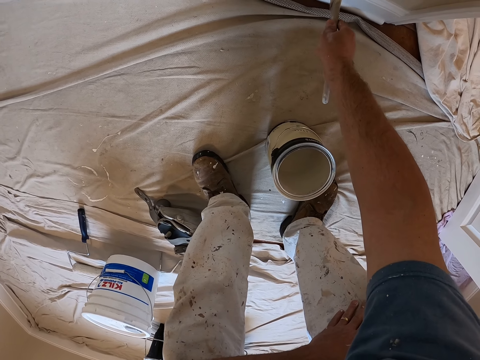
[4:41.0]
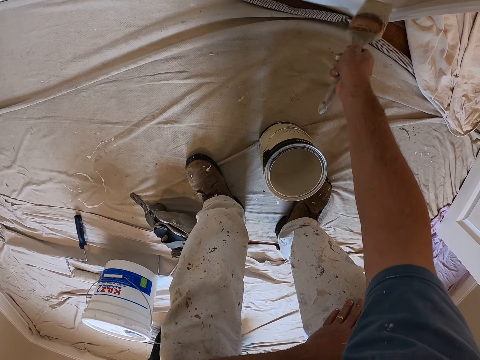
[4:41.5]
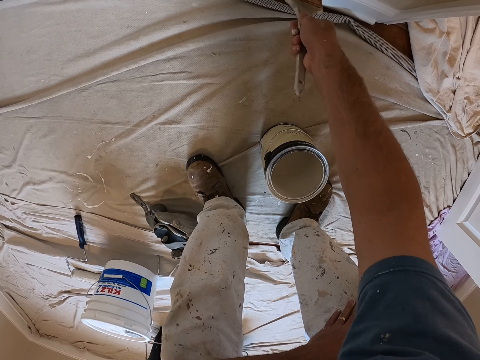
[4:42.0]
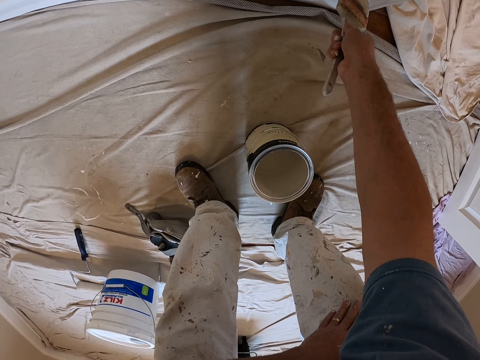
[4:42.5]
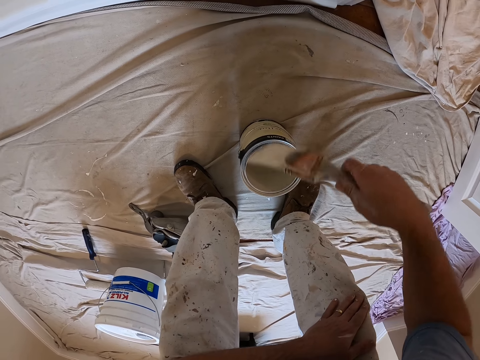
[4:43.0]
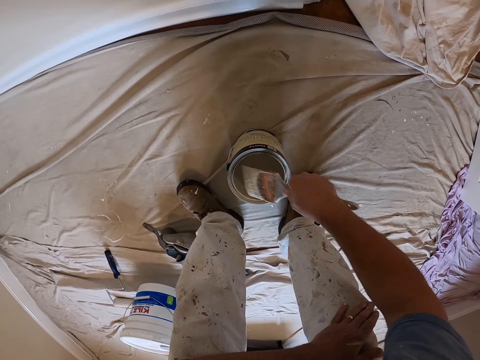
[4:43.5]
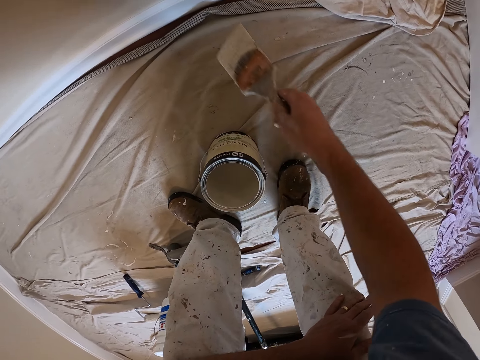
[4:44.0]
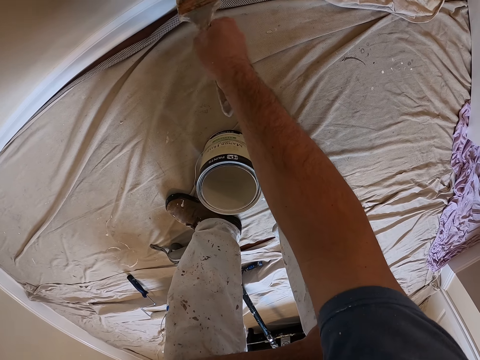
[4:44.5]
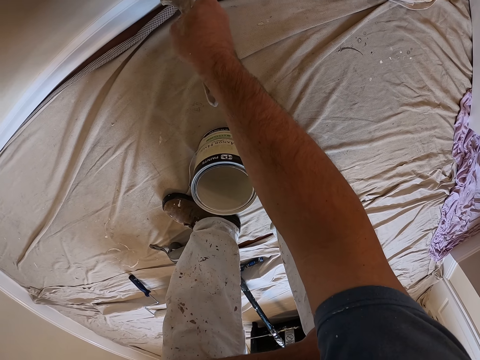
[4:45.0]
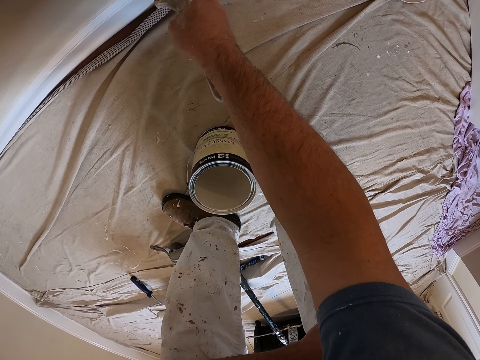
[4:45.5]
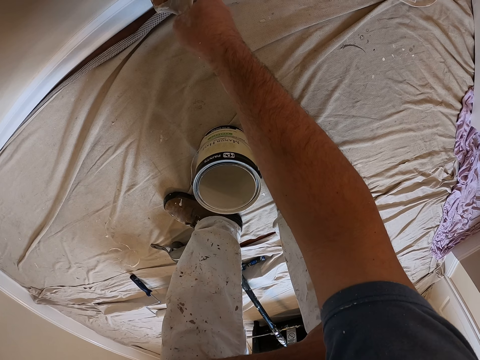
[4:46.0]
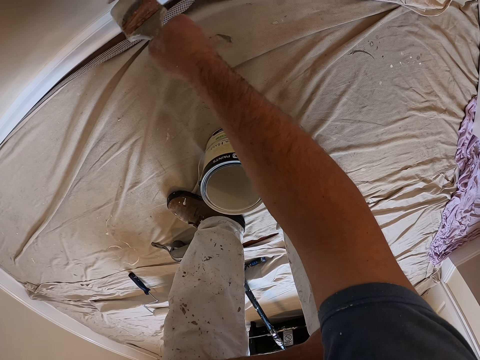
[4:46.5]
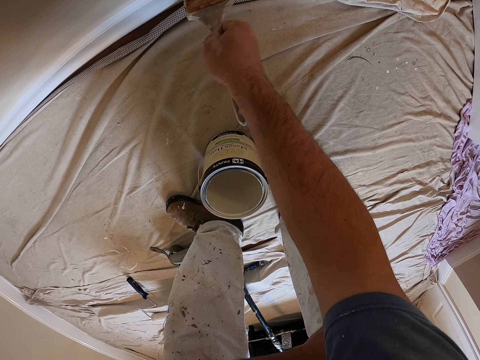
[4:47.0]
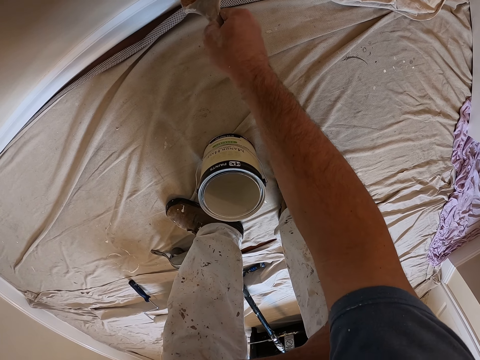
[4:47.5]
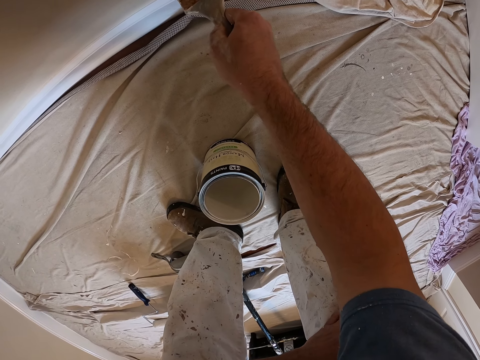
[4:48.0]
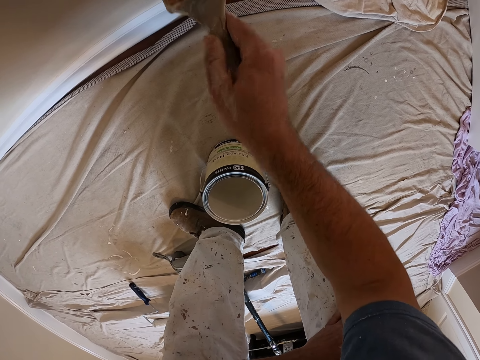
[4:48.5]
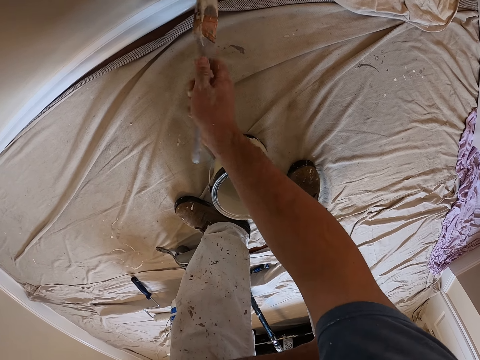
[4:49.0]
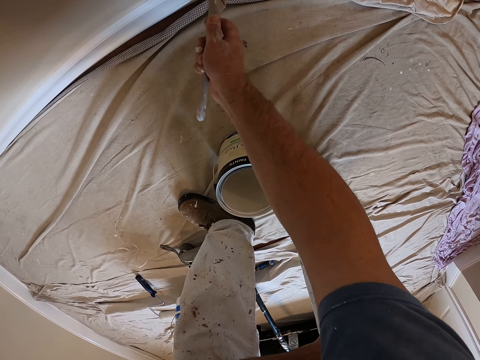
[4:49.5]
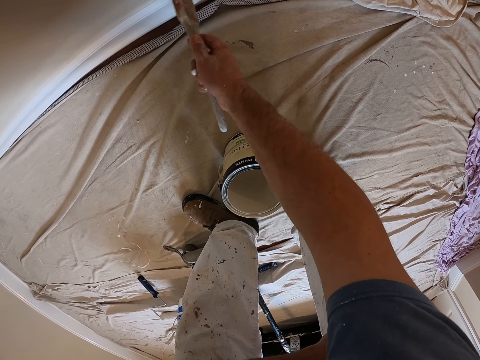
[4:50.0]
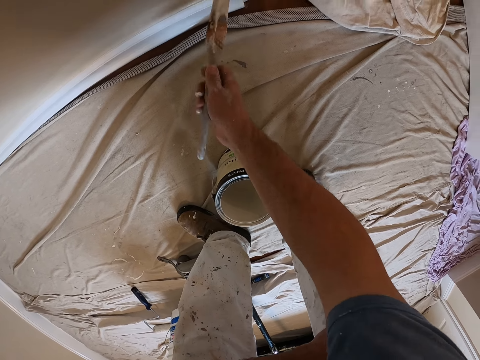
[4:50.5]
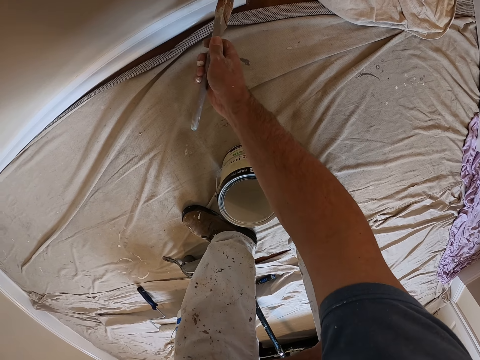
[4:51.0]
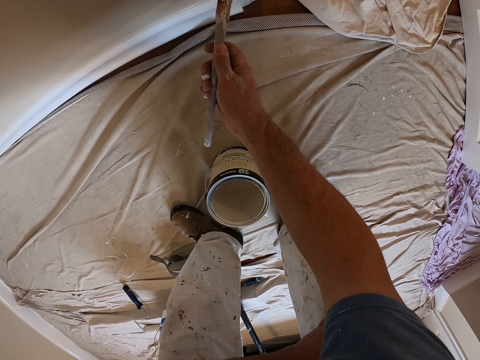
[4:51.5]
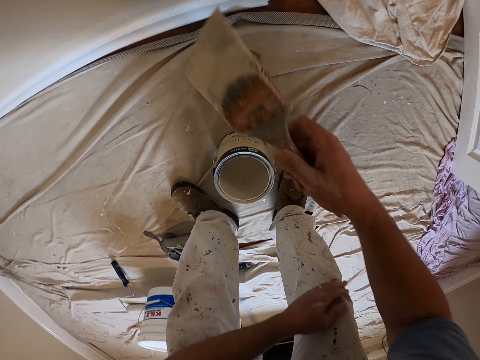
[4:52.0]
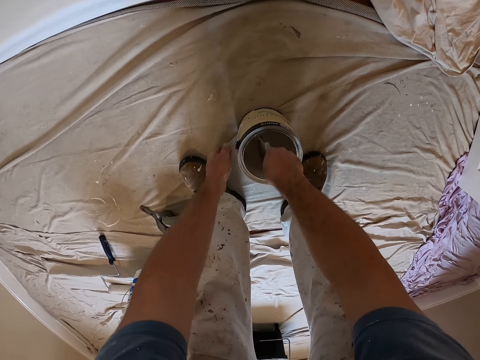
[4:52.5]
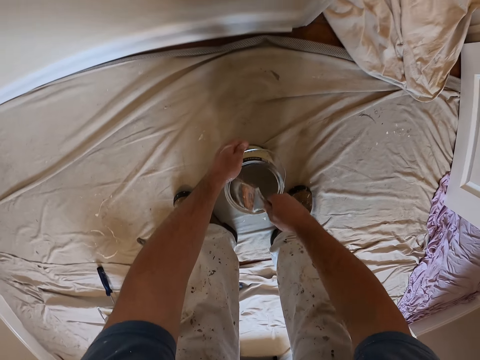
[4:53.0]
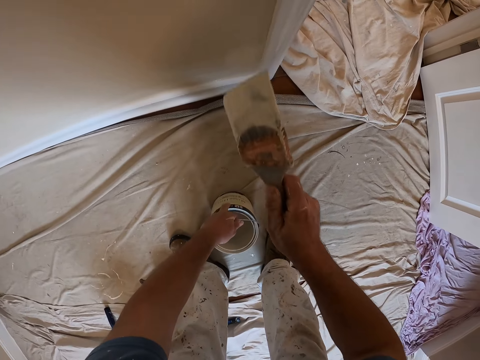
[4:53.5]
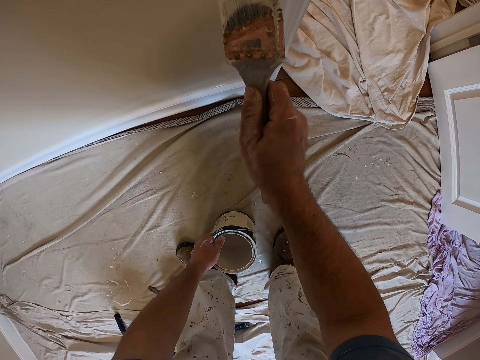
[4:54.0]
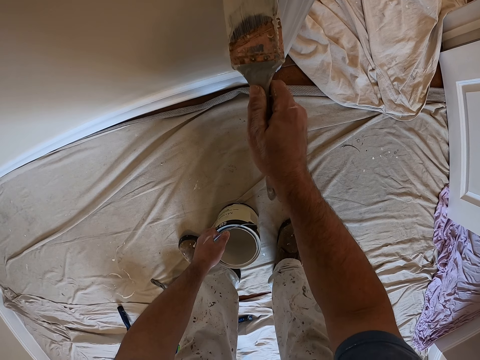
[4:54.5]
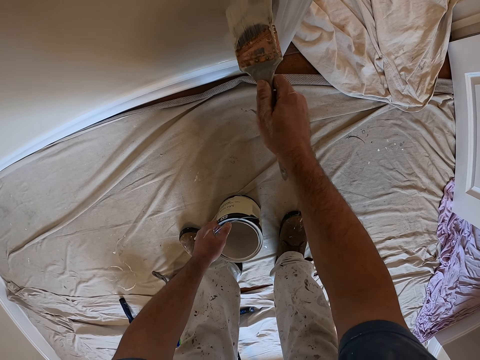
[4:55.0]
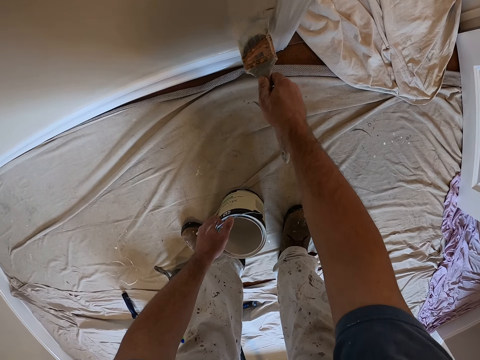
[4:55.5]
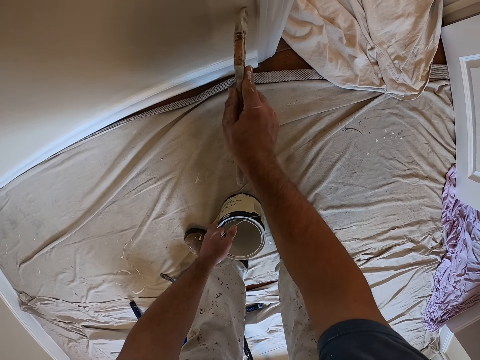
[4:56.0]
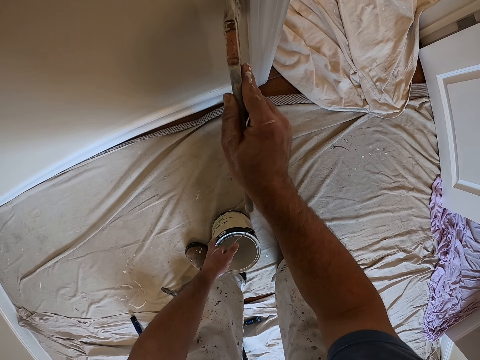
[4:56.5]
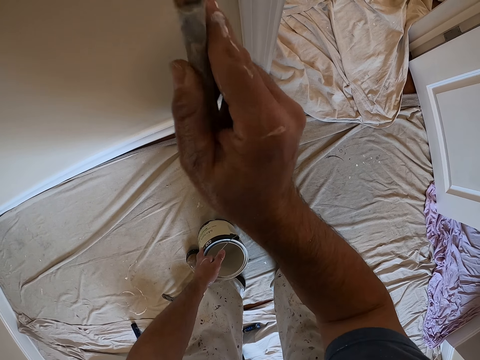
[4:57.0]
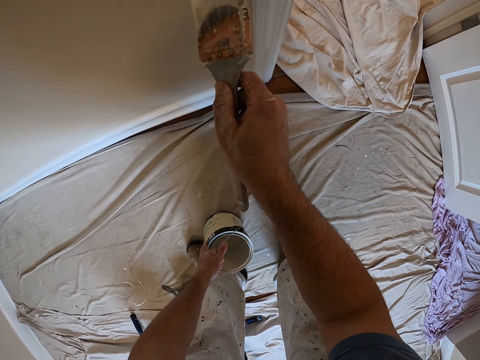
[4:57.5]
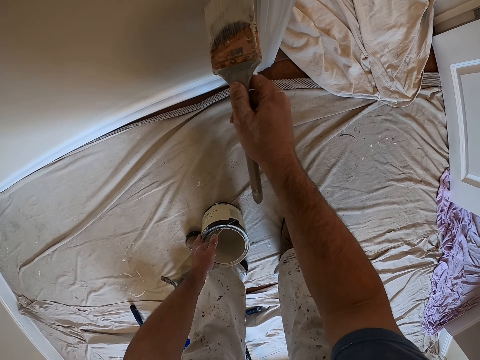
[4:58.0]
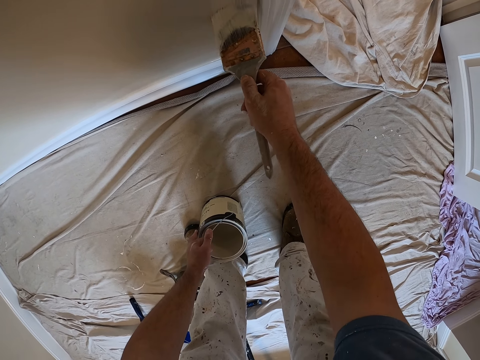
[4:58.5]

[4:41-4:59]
The camera wearer cleans the brush on the tip of the bucket. He scoops paint. He dips the brush into the paint bucket. He holds the handle of the bucket with his left hand. He paints the wall with the painting brush.

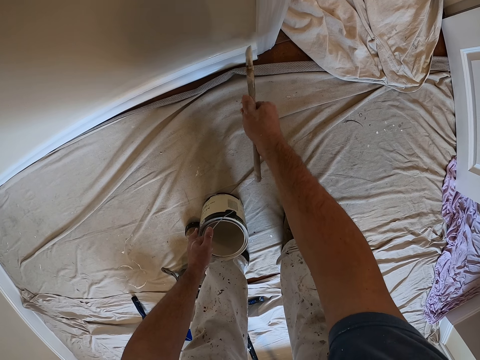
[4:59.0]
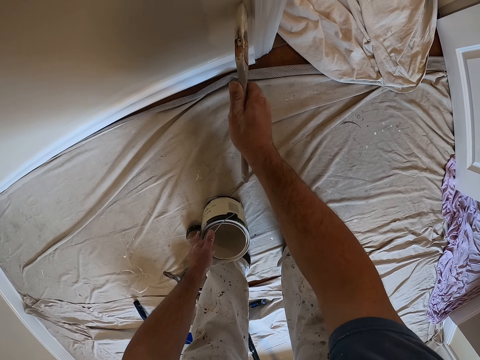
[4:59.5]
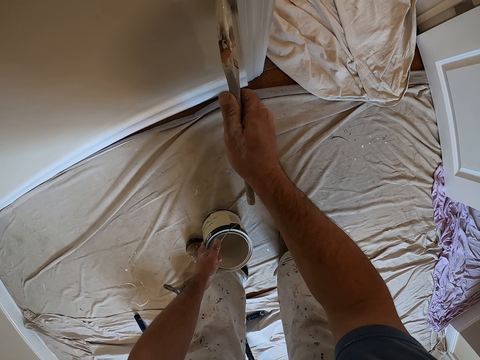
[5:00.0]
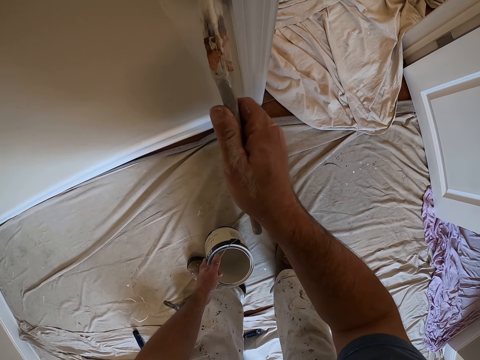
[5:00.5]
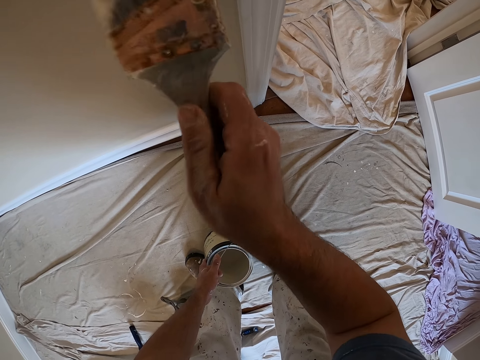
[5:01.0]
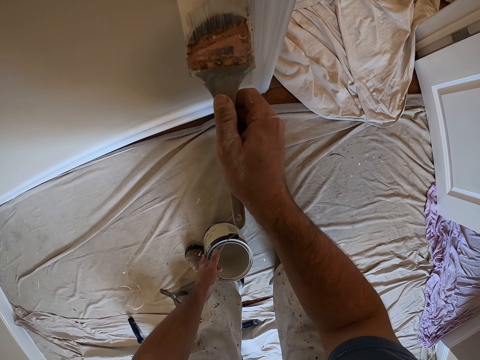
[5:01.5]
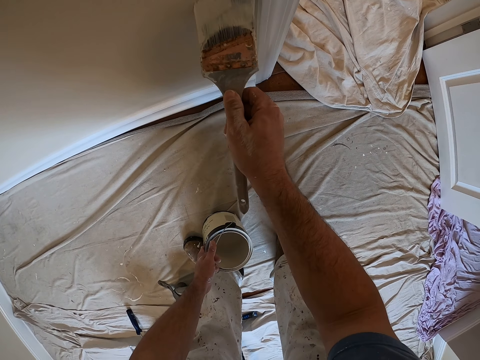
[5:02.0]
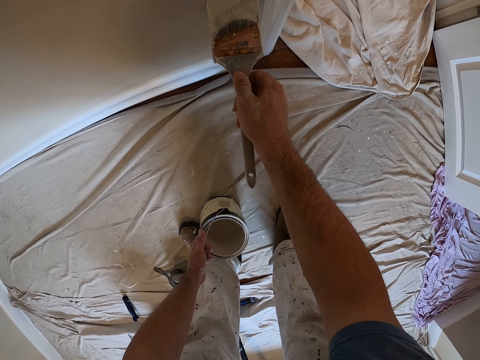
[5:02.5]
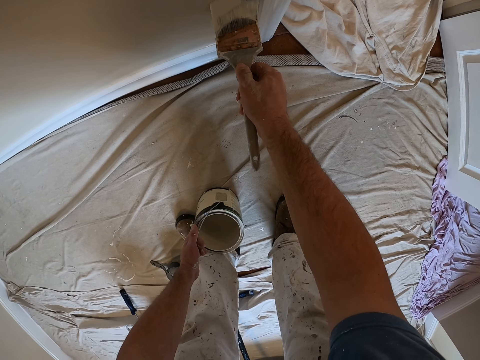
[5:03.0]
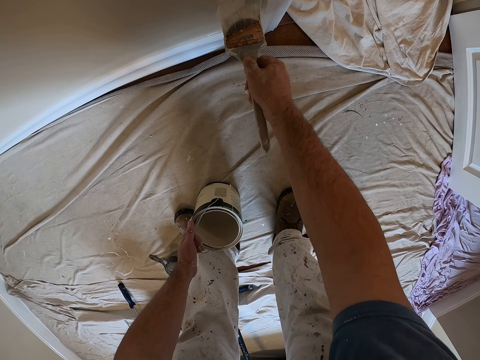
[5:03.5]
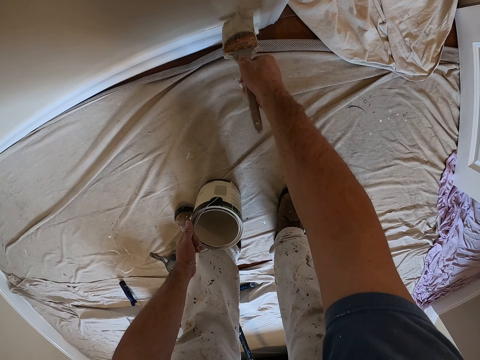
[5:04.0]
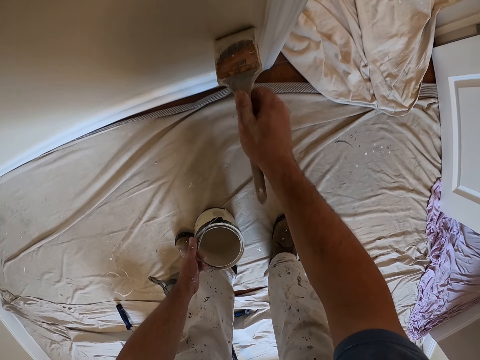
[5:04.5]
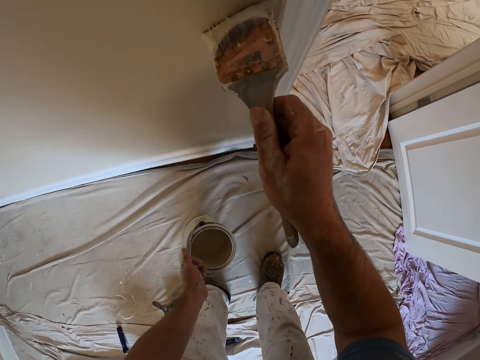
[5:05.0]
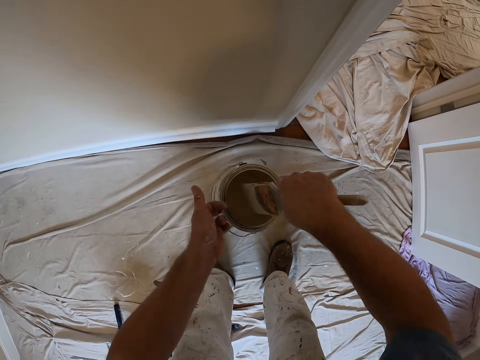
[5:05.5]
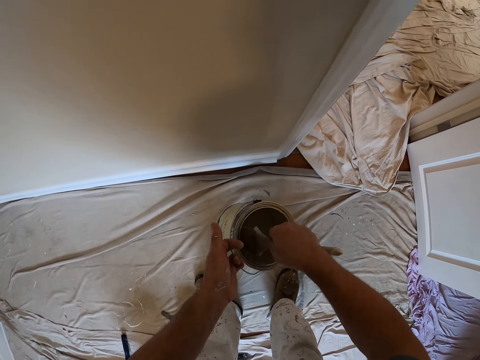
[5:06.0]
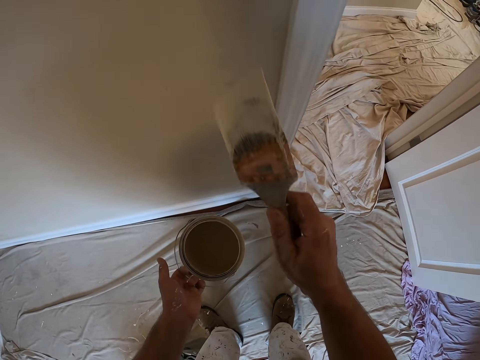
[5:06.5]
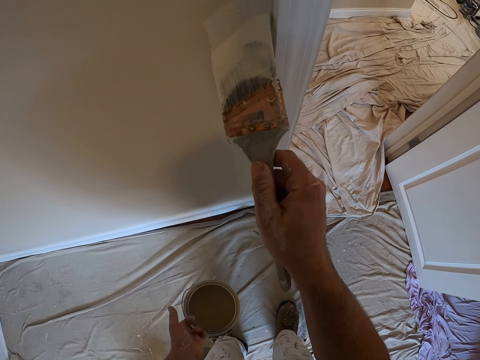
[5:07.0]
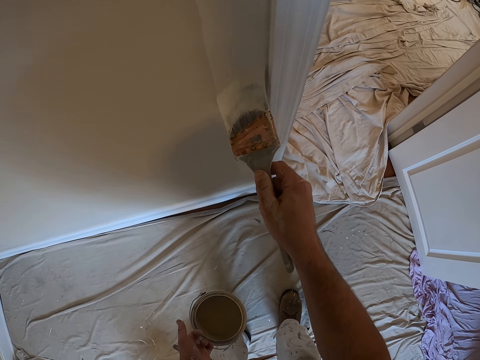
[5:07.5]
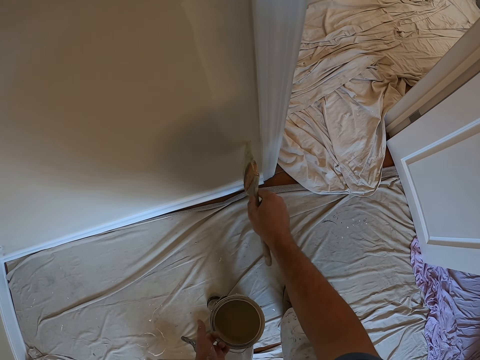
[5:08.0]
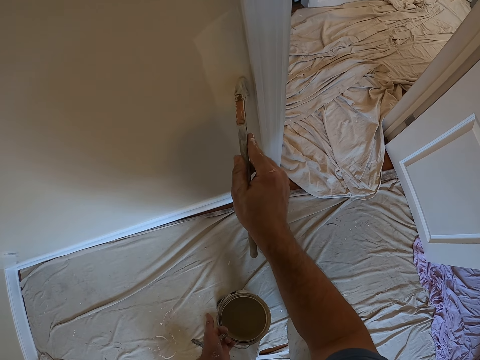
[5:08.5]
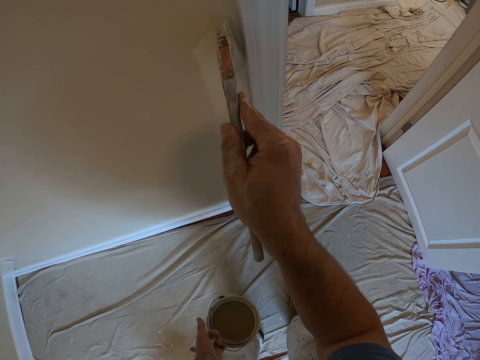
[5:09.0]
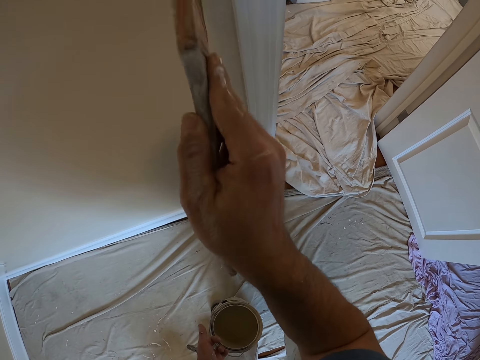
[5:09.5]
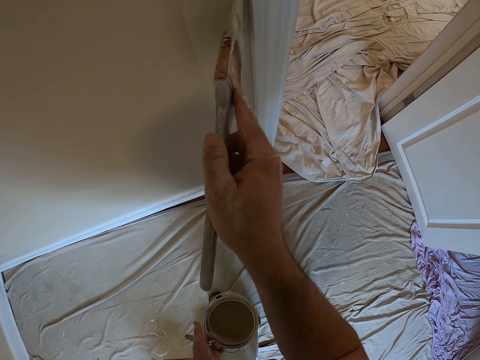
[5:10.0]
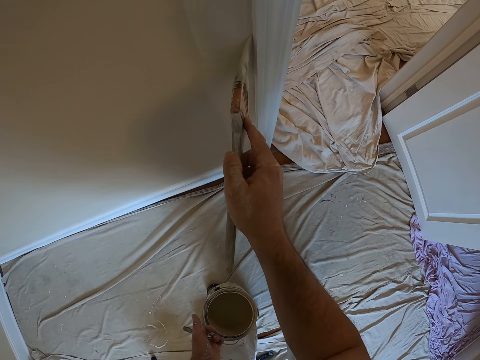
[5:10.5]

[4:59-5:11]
The camera wearer lifts the bucket of paint with his left hand. He dips the brush into the paint bucket. He paints the wall with the painting brush.
